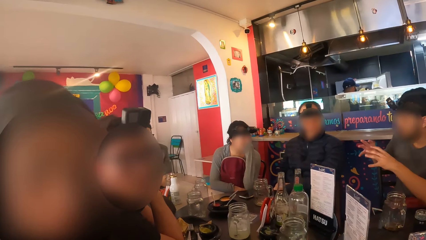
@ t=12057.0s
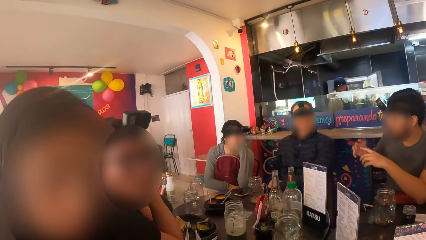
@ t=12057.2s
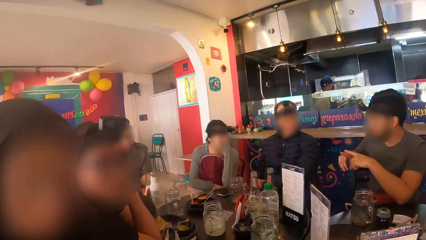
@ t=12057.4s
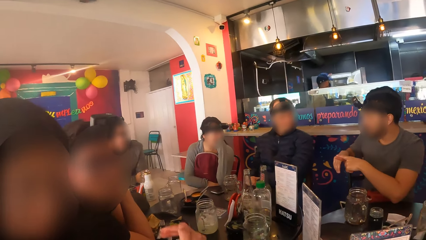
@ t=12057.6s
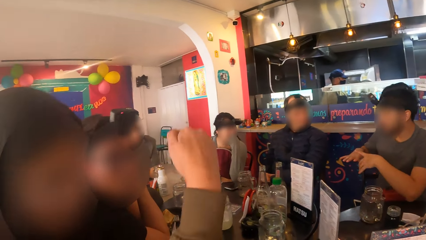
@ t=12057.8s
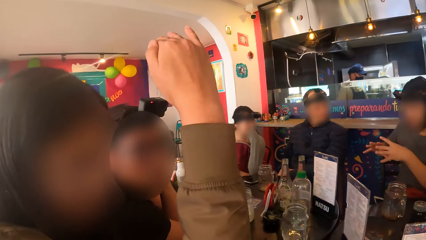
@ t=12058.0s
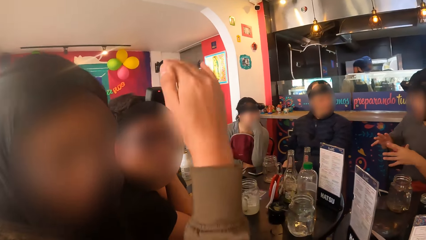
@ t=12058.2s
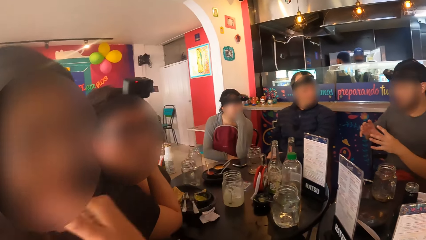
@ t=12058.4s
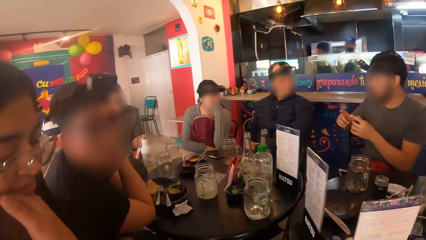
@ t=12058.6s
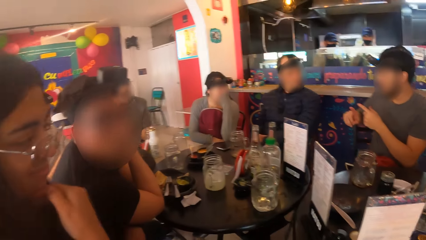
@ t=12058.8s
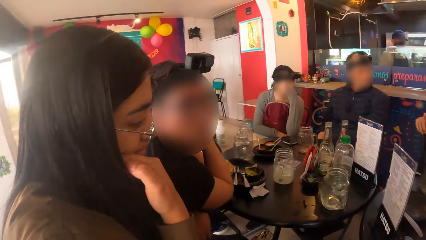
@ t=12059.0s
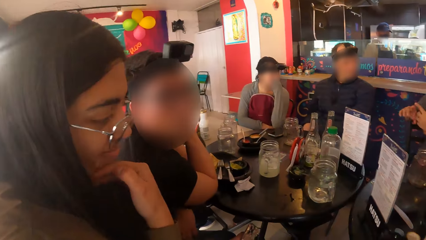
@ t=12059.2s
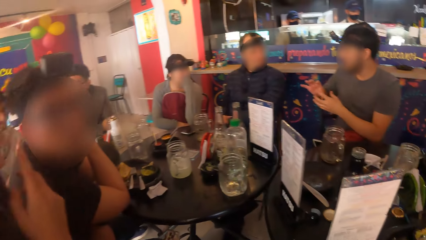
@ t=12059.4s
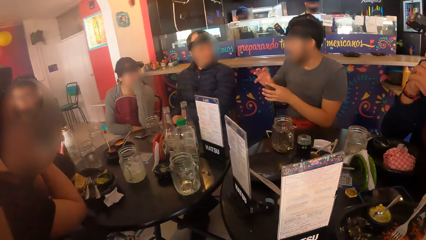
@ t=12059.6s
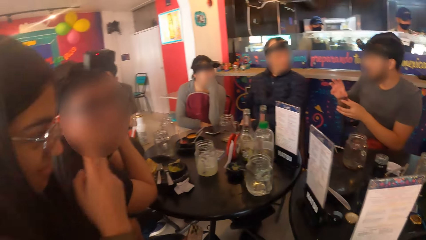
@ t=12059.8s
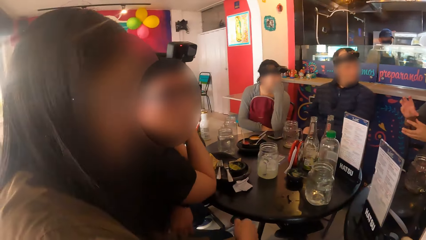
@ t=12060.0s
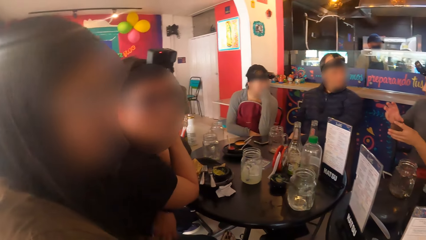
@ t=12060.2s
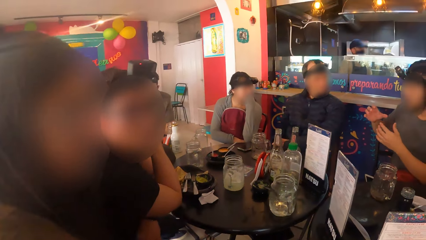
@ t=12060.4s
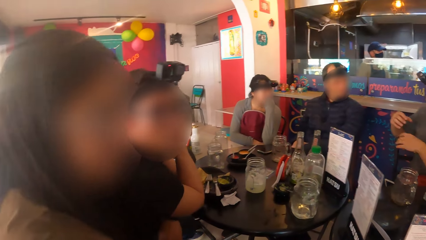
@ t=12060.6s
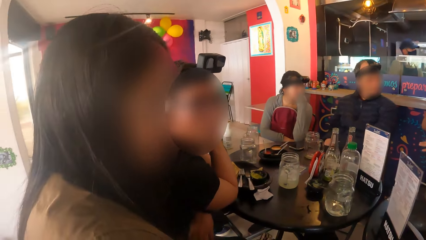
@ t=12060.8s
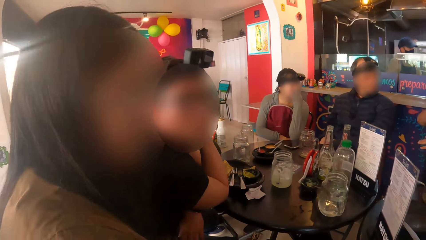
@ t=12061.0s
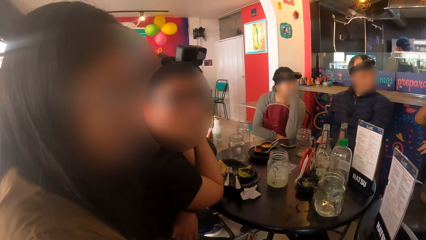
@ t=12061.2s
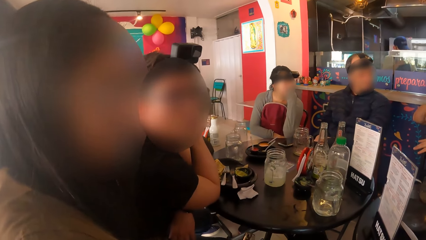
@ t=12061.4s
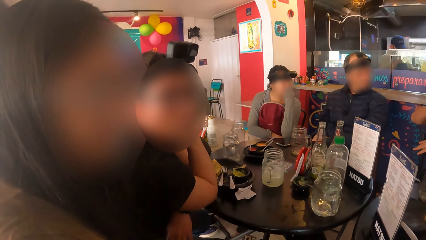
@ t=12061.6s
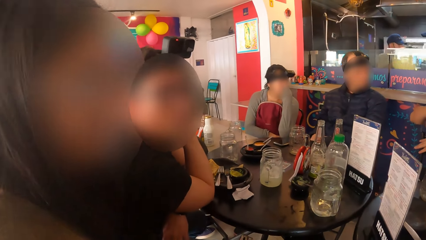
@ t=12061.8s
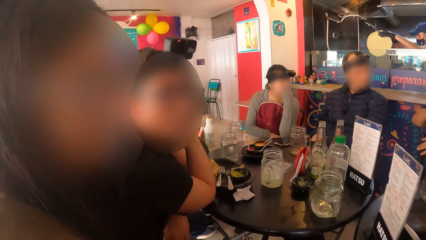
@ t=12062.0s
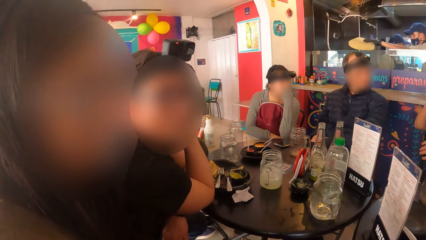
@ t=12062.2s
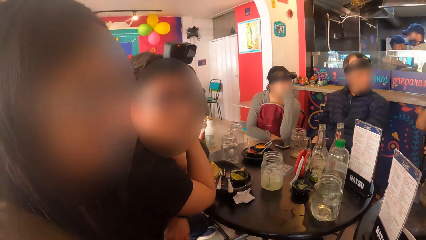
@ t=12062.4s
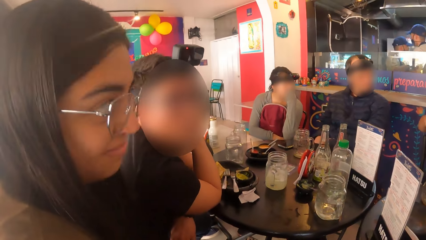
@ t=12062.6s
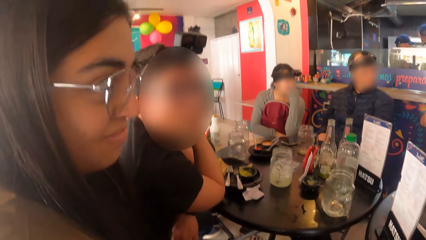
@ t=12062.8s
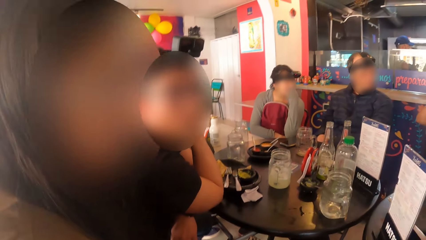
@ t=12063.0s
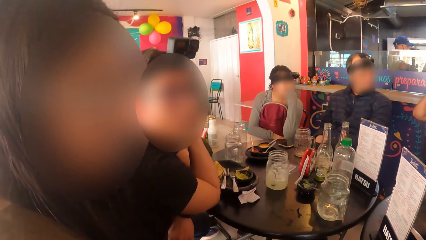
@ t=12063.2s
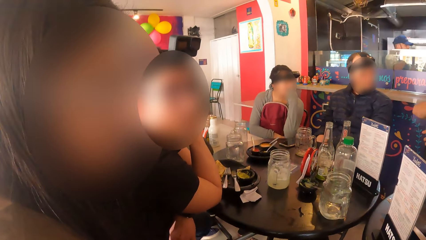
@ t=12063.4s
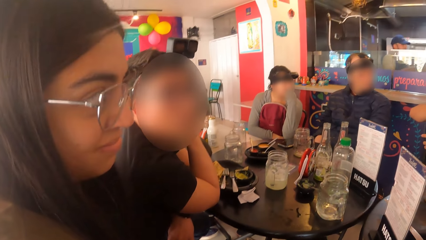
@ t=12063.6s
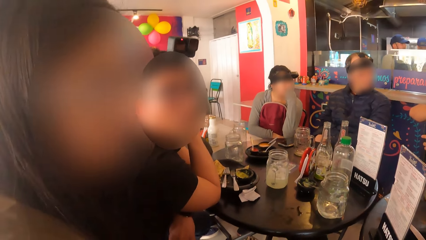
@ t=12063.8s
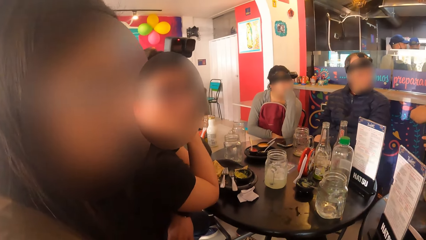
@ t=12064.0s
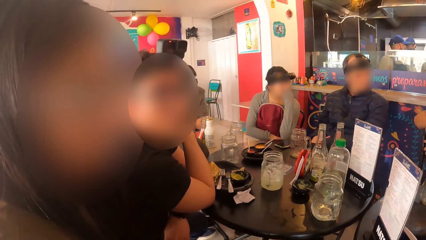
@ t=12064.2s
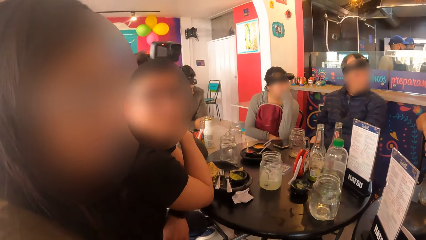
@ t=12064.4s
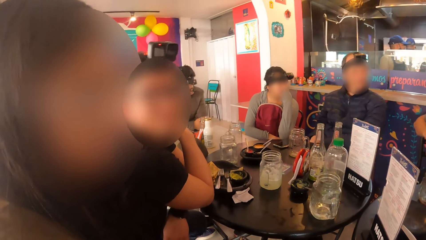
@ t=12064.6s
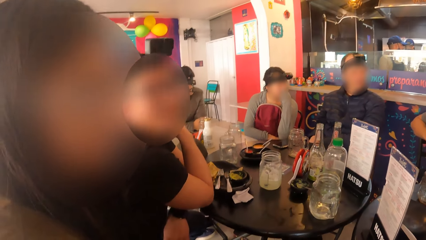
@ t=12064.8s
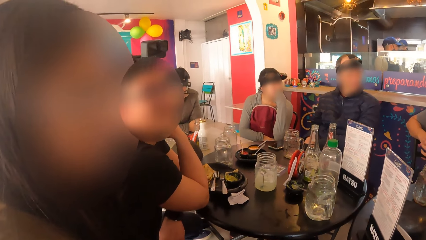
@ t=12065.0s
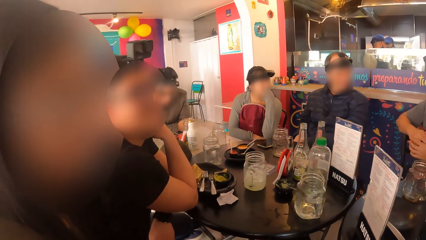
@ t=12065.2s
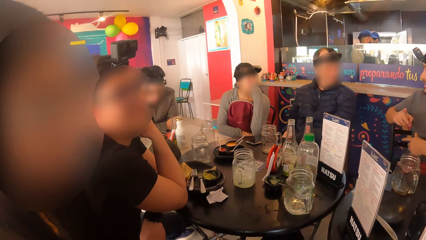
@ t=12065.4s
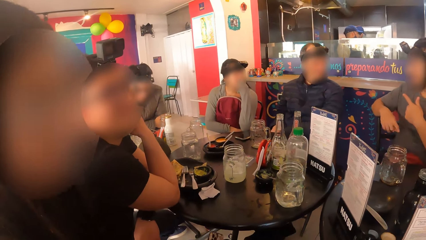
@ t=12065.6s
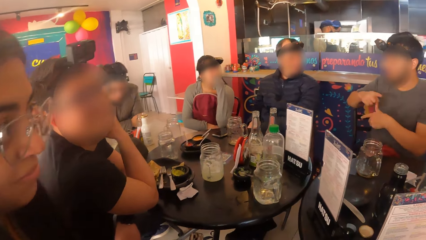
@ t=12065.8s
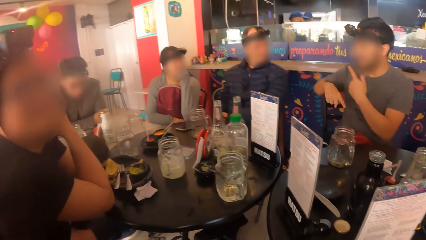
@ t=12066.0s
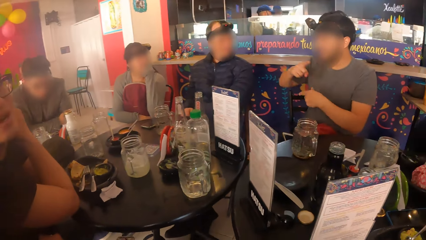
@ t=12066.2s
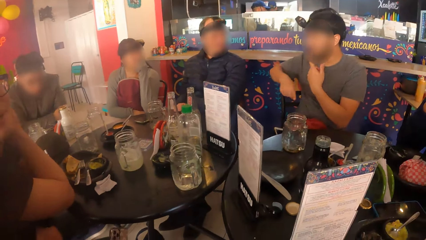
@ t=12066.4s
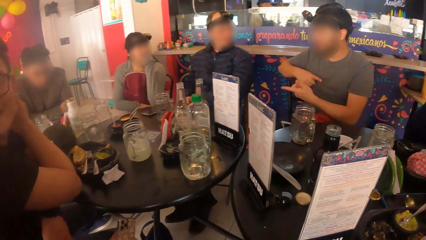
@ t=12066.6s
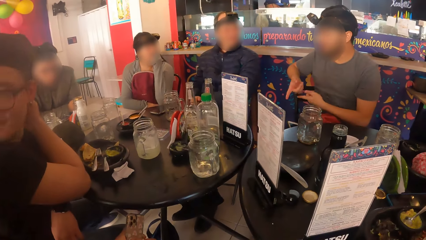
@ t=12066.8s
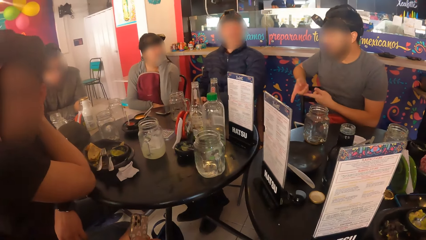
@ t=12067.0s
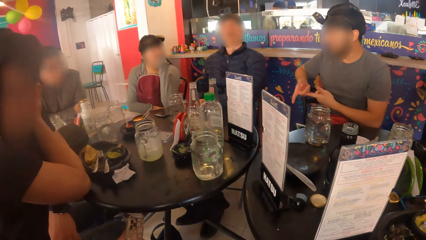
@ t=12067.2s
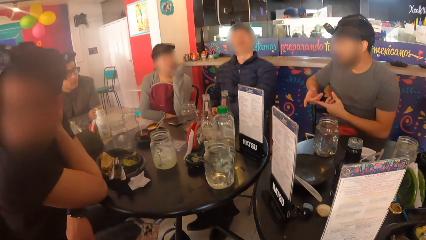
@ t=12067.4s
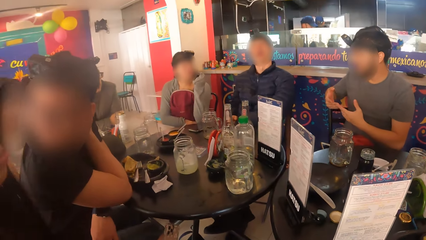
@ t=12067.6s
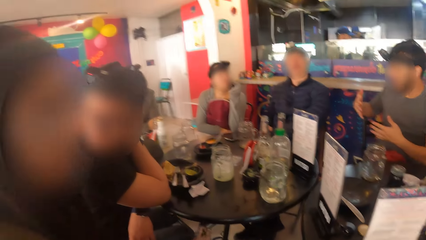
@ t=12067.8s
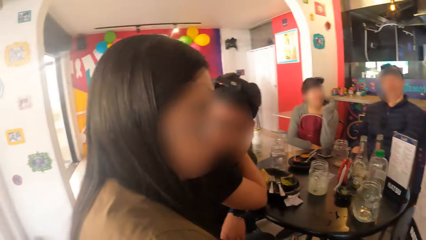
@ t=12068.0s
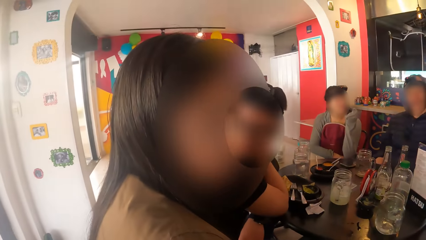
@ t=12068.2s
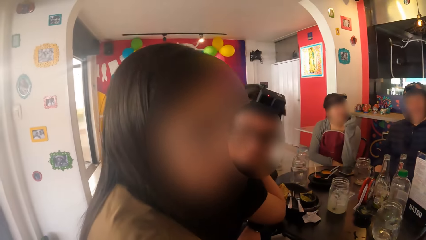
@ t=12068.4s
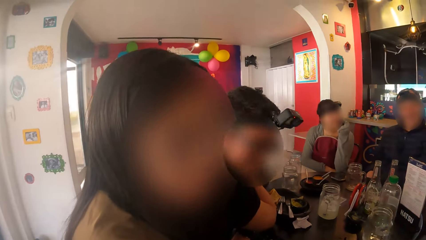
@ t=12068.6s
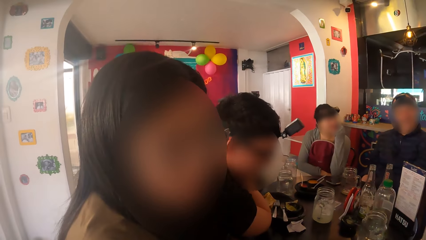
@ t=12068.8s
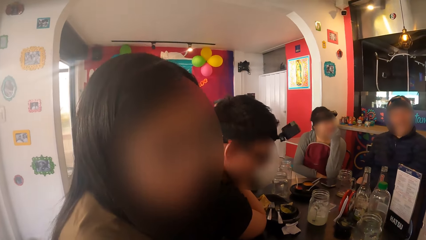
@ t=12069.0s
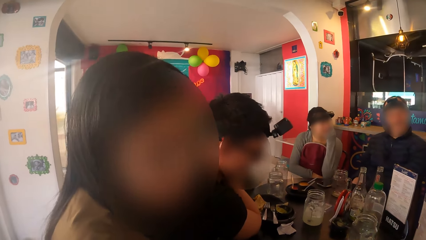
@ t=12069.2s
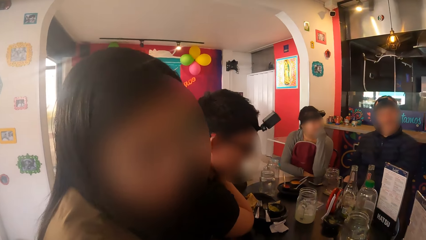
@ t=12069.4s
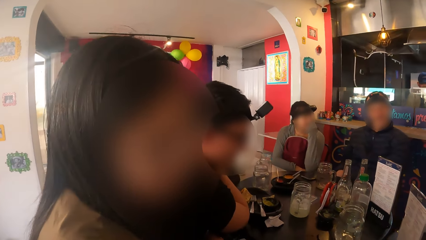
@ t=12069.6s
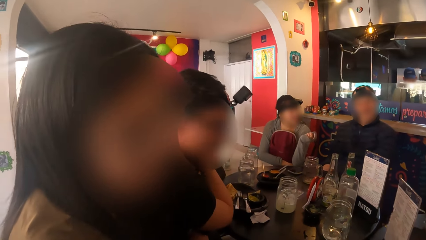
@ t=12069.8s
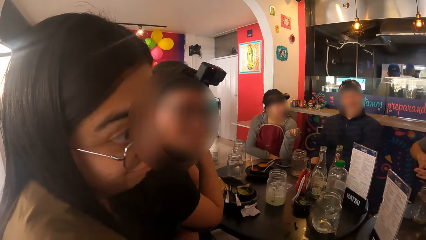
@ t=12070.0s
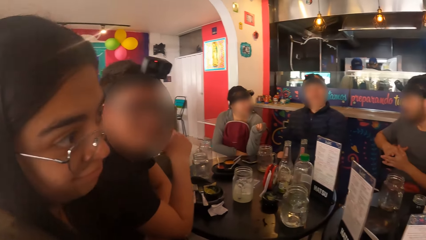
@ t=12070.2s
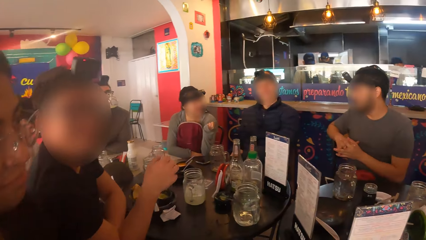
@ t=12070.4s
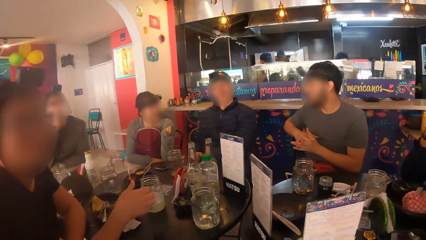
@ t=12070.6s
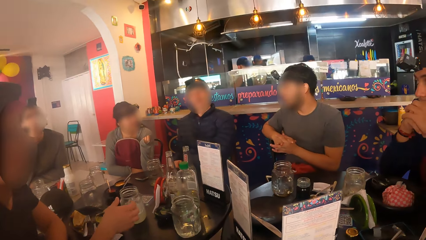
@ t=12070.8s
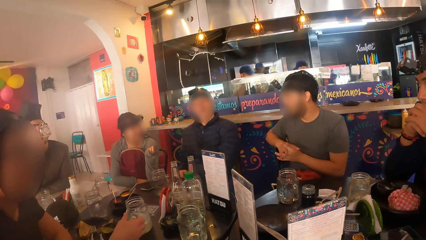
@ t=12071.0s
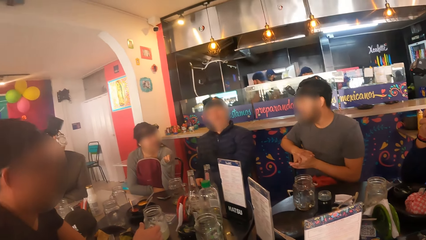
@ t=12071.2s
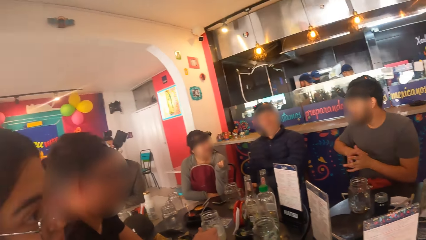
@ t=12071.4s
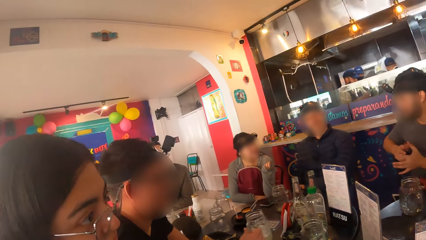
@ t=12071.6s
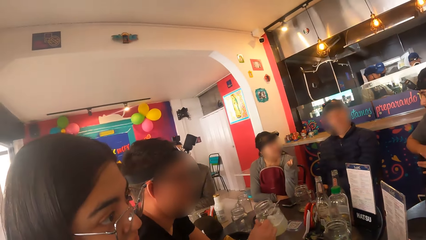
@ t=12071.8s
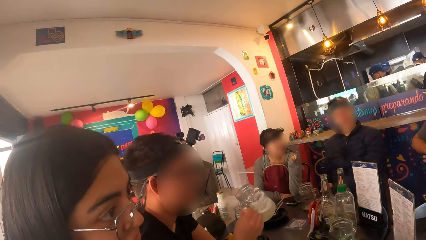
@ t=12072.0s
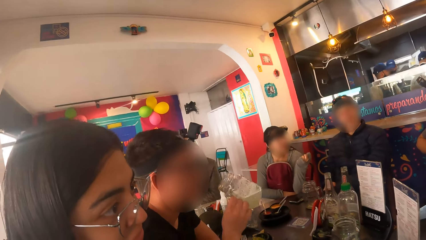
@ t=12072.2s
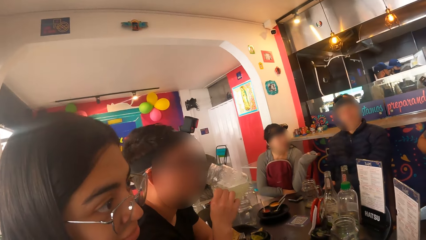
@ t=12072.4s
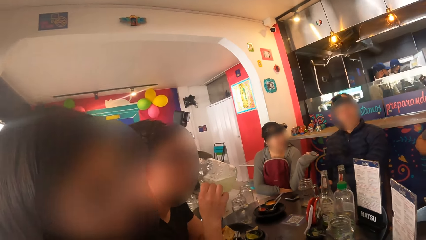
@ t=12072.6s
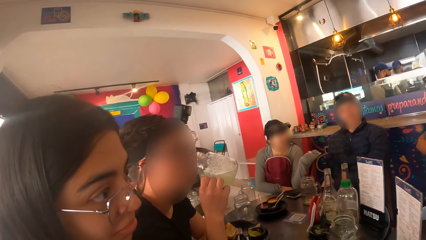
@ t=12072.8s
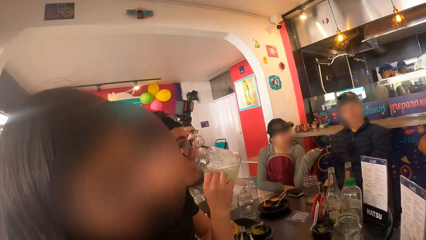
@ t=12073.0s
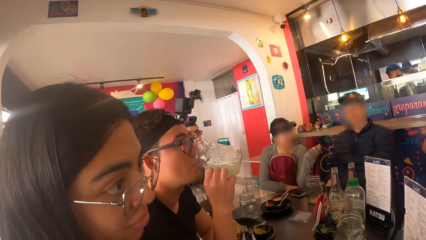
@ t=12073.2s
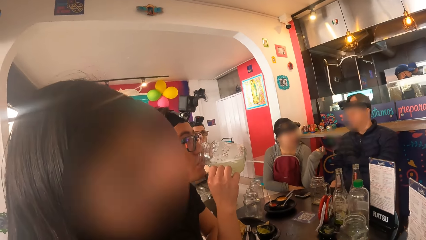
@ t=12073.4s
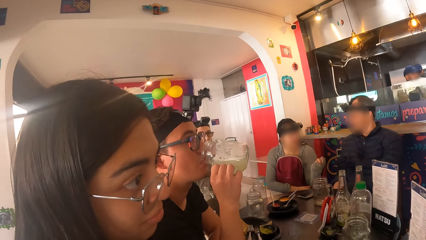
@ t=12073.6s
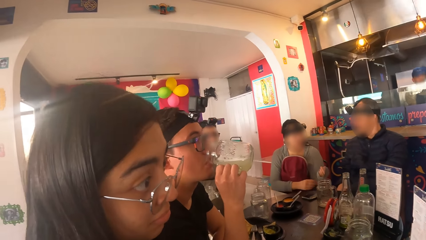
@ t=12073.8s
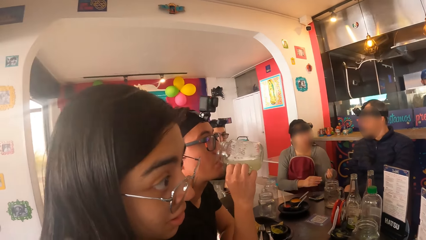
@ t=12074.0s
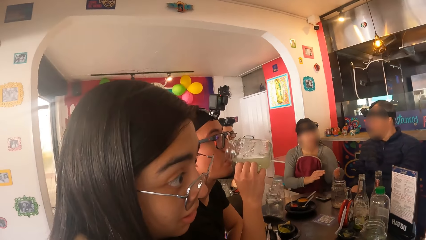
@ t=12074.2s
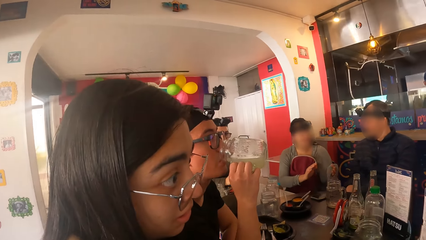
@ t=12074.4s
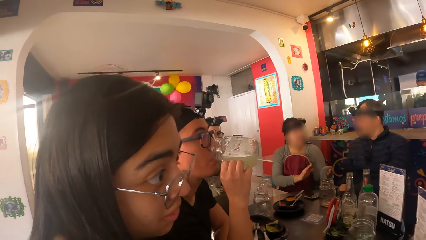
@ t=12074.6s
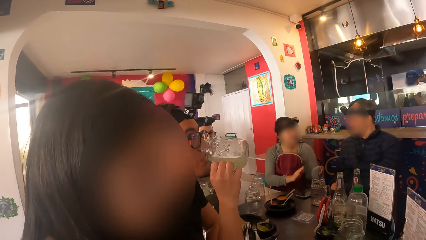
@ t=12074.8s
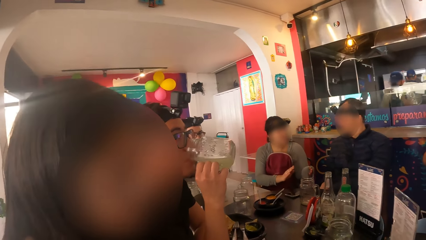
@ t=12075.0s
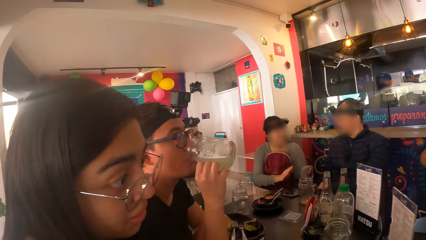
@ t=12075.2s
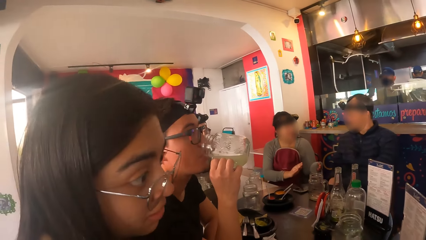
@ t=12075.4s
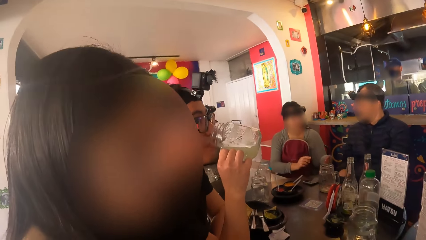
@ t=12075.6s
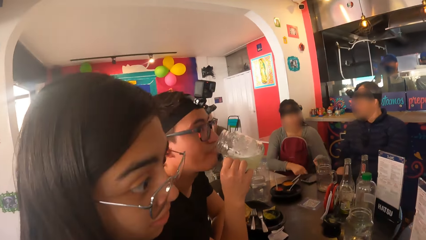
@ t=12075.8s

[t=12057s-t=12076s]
A woman gestures with her right hand. The woman raises the hand. The woman wipes her face with her right hand. A man drinks from the cup in his right hand. Another man lifts the glass cup from the black table with his right hand. The second man drinks from the glass cup in his right hand. The first man drops the cup on the table with his right hand.
